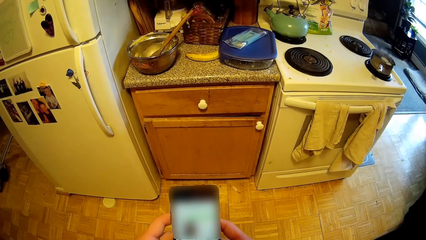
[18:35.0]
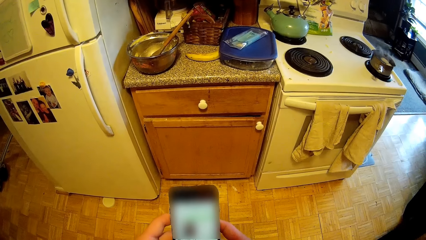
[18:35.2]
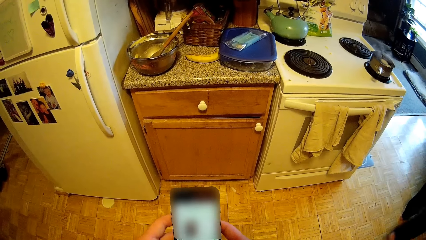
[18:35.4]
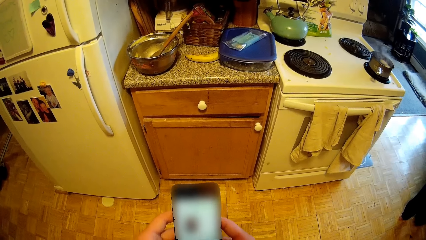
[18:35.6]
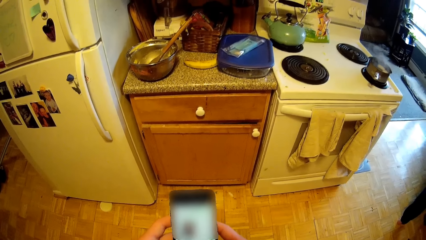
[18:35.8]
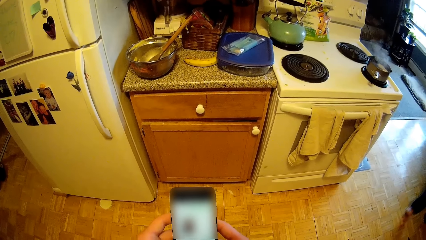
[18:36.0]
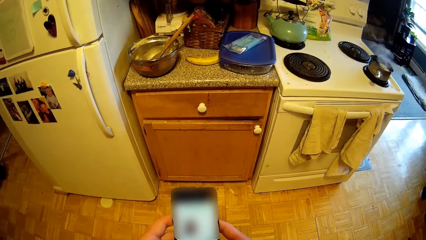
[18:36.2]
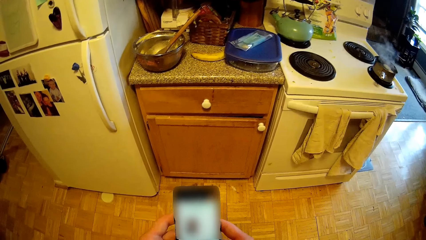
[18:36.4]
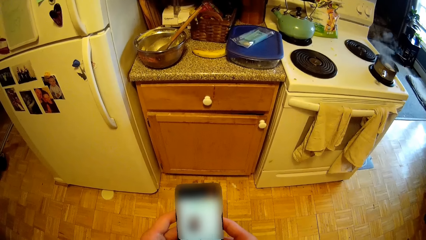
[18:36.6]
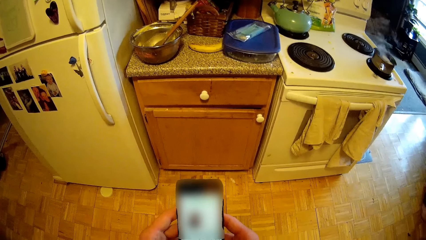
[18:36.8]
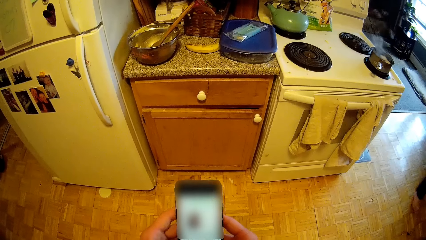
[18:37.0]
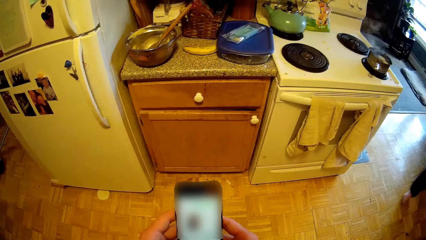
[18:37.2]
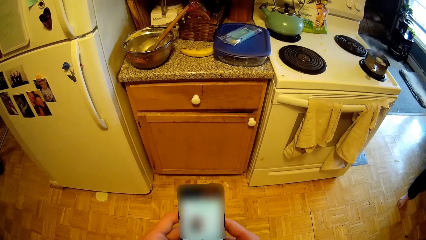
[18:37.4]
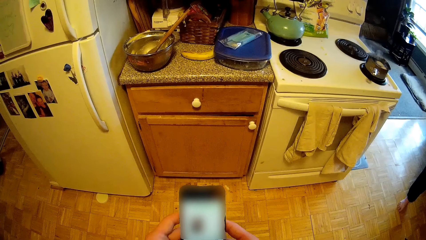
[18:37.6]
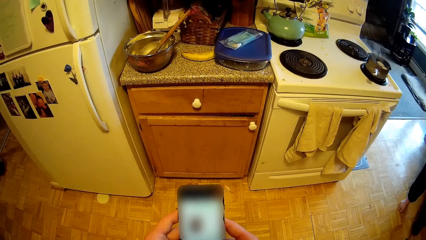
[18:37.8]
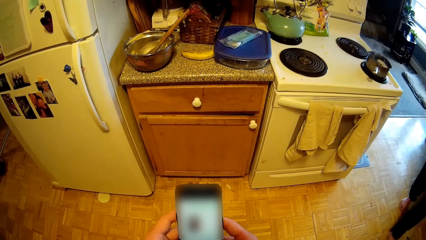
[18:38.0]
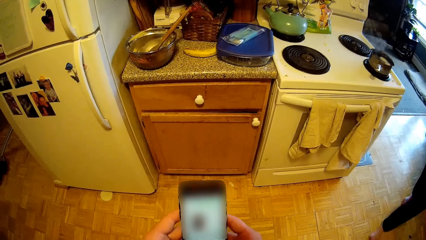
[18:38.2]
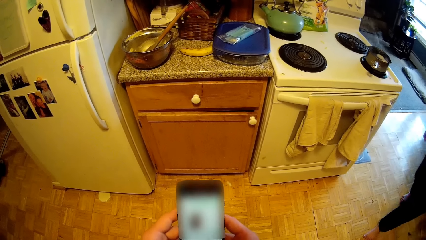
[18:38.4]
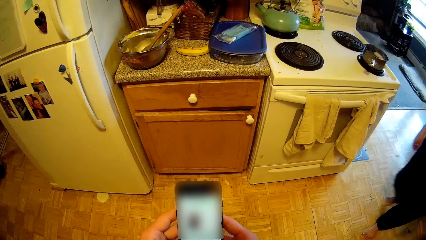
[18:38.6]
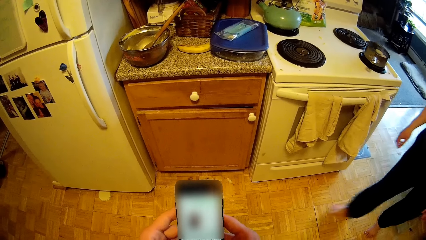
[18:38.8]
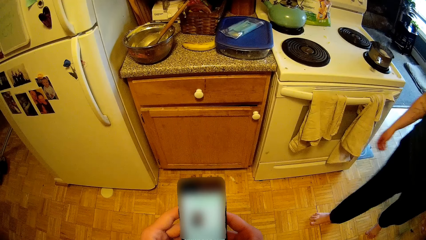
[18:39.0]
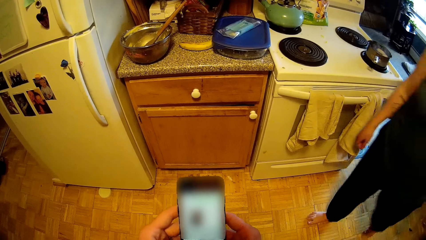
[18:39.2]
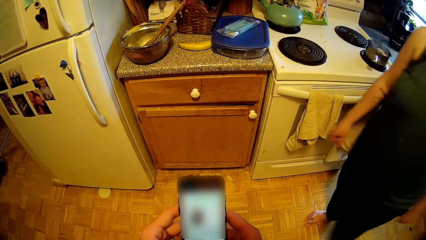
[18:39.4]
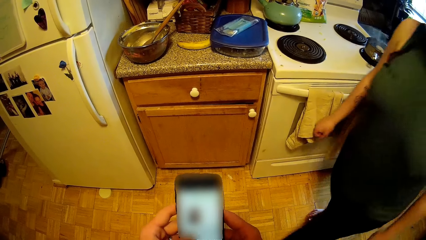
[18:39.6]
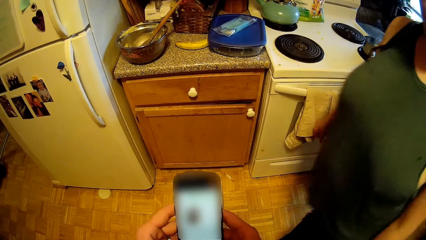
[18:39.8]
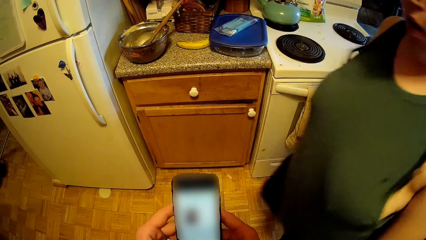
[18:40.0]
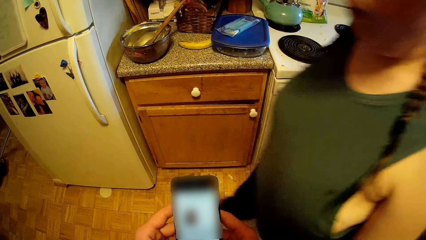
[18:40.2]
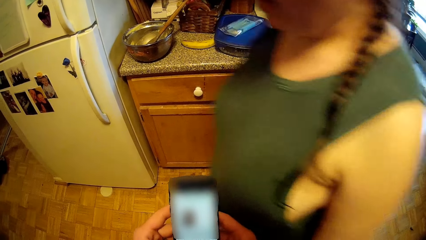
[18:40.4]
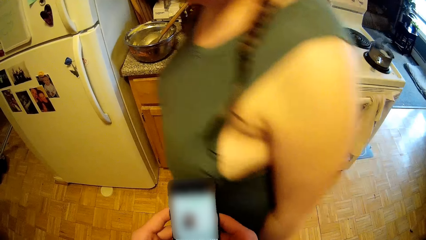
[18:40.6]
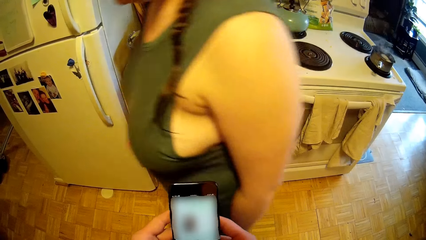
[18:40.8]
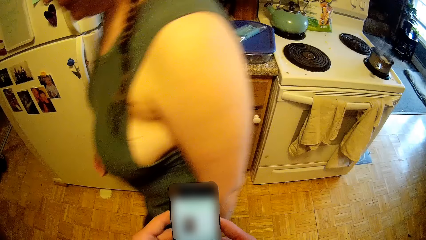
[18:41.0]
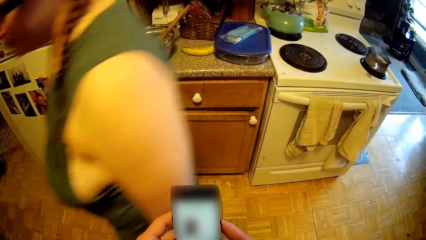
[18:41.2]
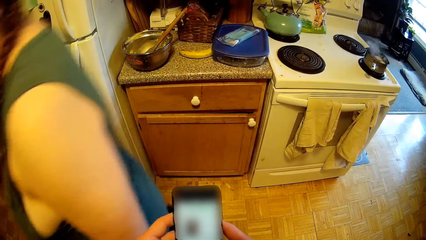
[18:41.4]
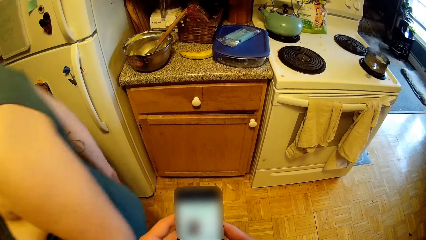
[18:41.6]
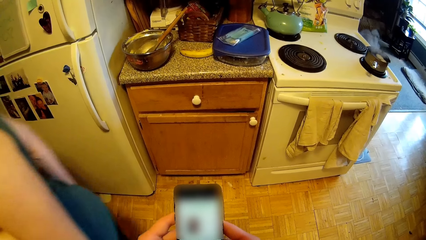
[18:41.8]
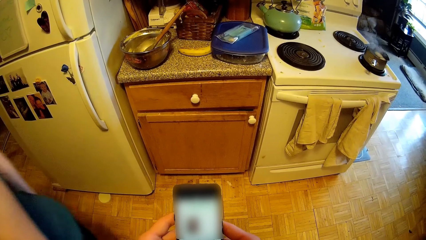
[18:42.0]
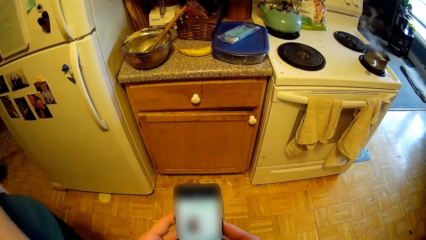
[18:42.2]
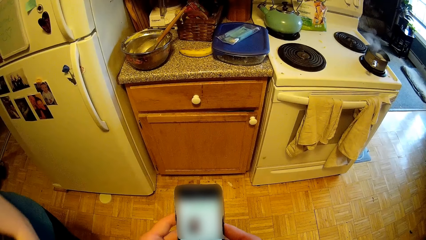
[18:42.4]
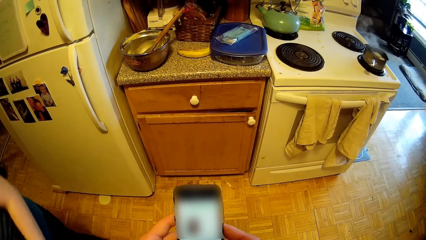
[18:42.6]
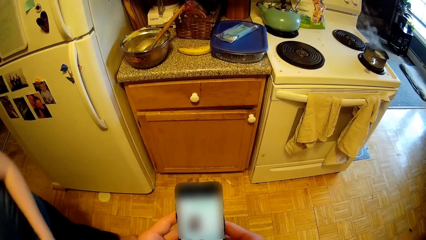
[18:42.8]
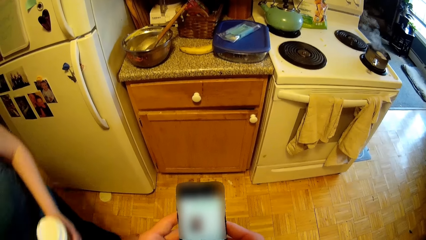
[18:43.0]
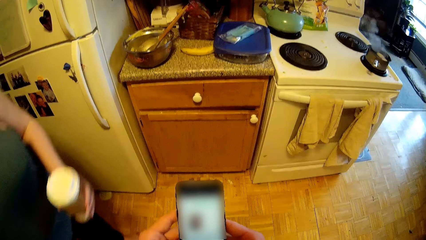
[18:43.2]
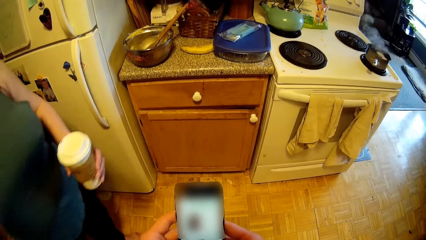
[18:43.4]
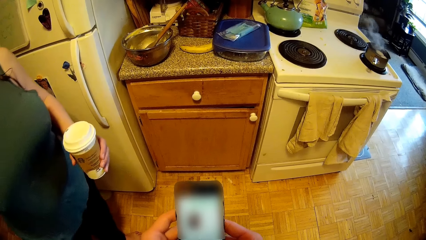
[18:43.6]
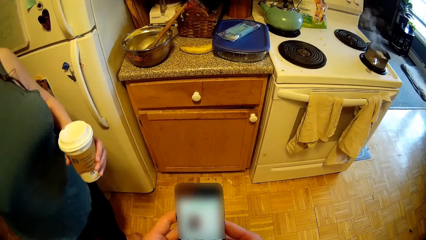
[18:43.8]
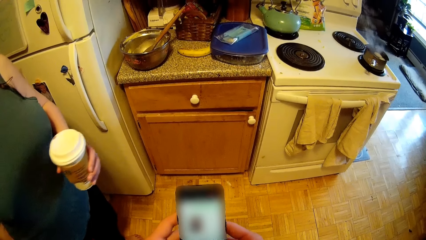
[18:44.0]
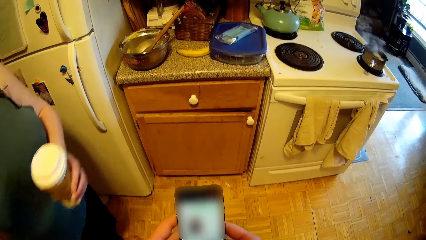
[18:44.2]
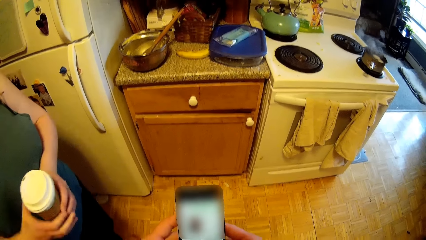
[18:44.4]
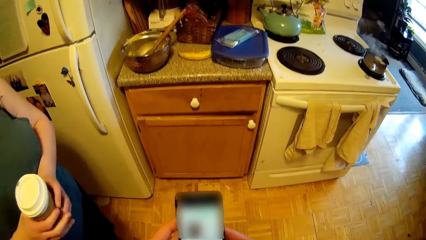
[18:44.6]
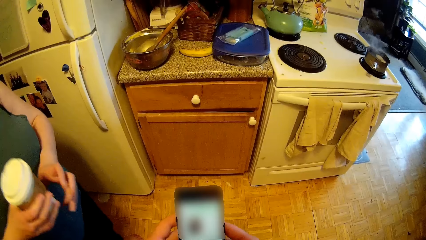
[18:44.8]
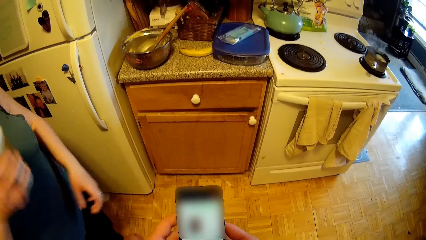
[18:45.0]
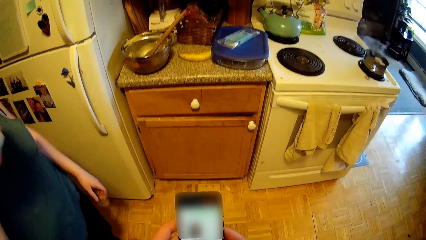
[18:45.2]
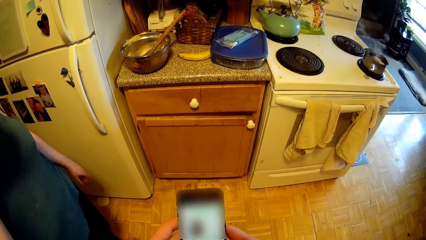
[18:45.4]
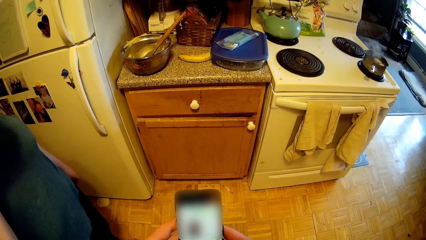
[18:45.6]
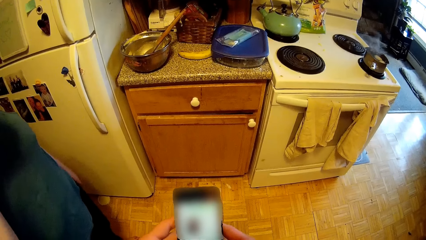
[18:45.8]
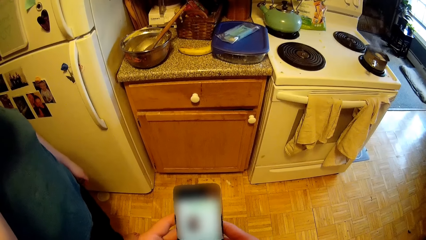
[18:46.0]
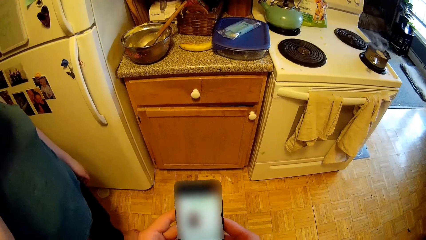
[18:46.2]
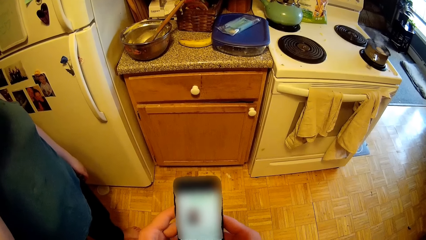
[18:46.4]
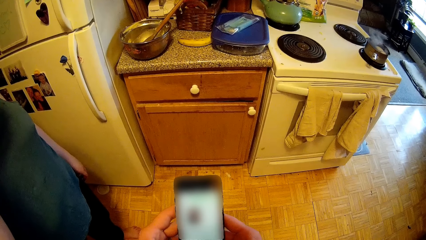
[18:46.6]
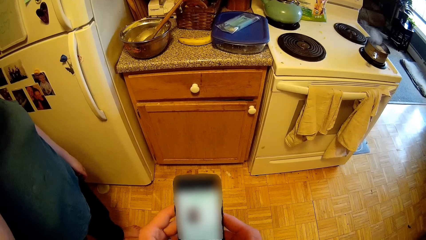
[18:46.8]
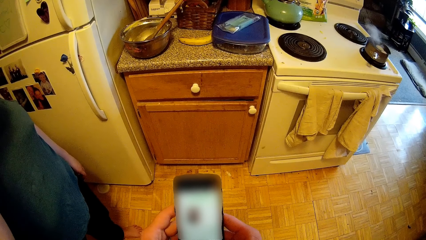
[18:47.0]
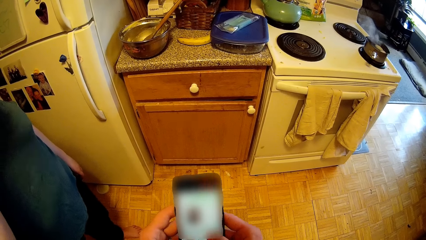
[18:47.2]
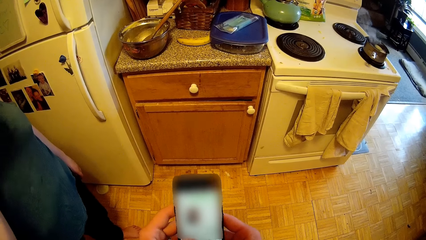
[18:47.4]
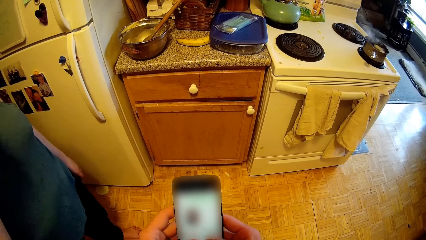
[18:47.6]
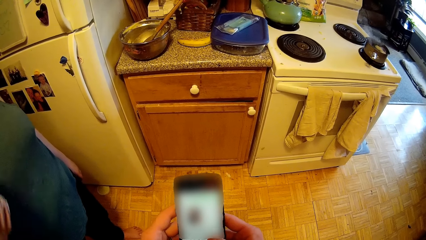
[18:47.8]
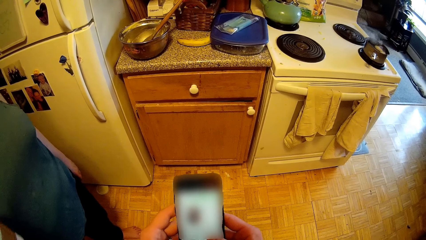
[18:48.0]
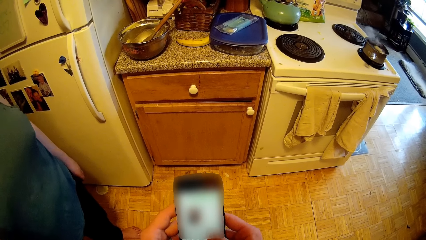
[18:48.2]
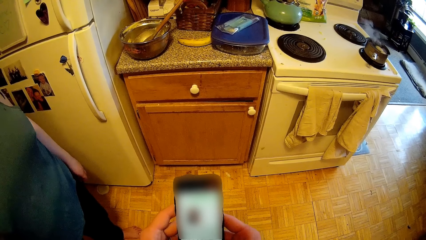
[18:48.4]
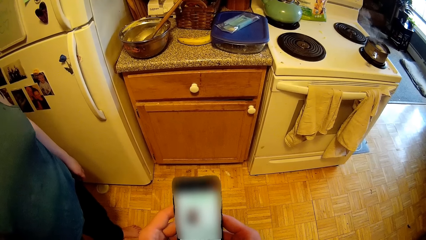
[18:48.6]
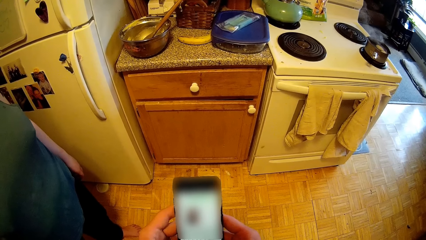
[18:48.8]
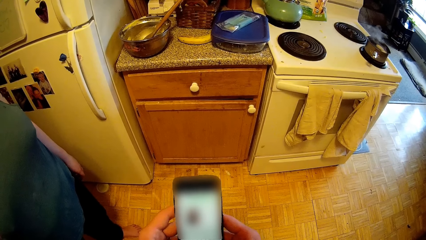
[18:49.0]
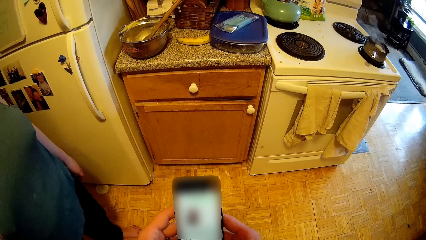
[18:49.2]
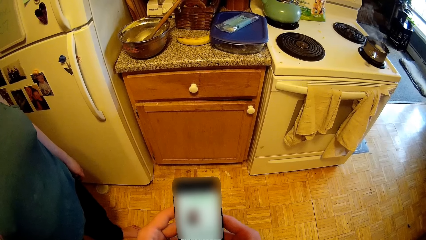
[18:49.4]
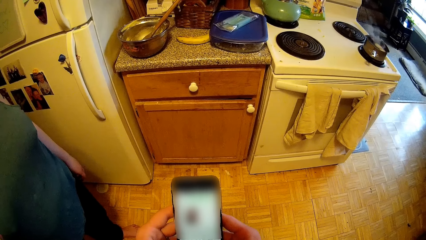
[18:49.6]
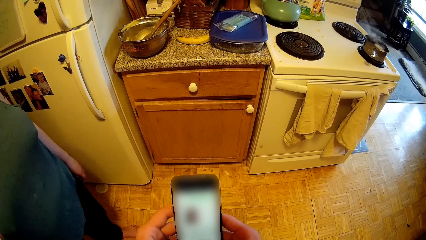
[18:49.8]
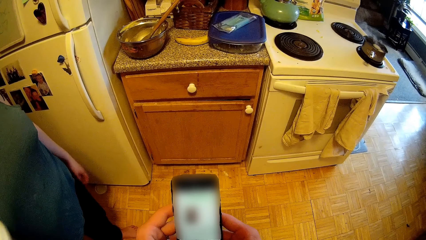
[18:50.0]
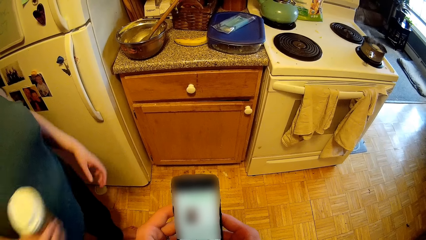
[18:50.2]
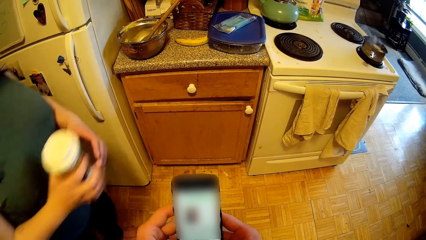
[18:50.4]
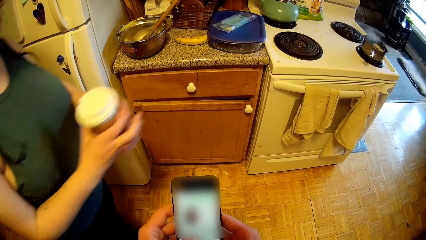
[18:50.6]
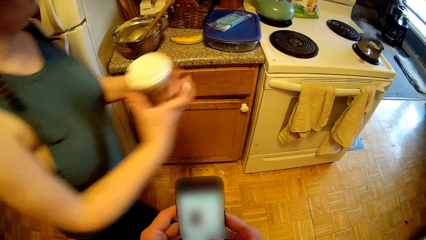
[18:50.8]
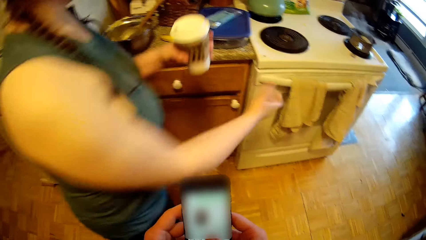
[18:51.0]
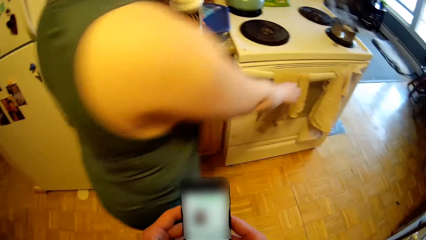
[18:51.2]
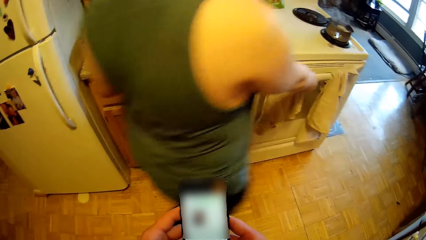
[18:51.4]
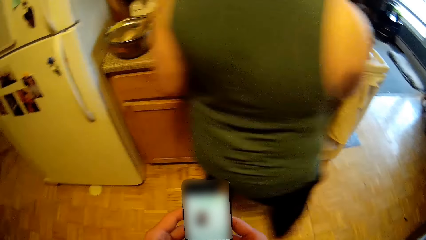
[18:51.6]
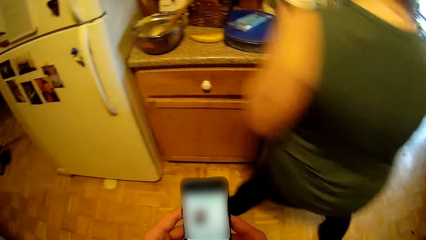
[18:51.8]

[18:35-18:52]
The camera wearer uses the phone. A woman walks around the kitchen. The woman picks up coffee. The camera wearer uses the phone. They converse with the woman. The woman passes a cup from her left hand to her right hand. The woman lifts up the cup towards her mouth with her right hand. The woman drinks the coffee. The camera wearer uses the phone. The woman passes the cup from her right hand to her left hand and walks around the kitchen. The camera wearer uses the phone.
